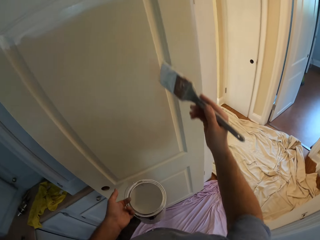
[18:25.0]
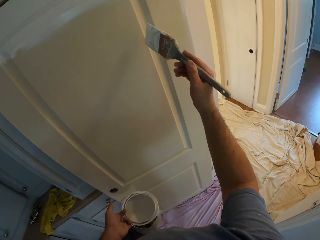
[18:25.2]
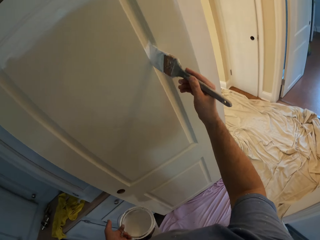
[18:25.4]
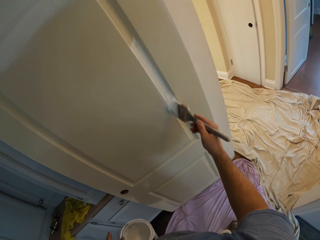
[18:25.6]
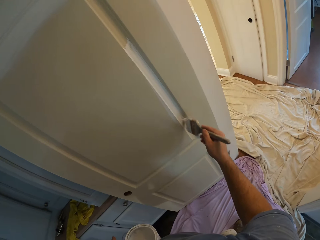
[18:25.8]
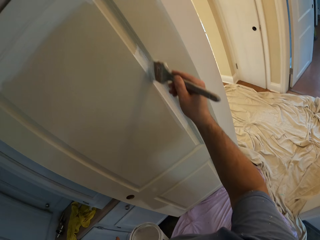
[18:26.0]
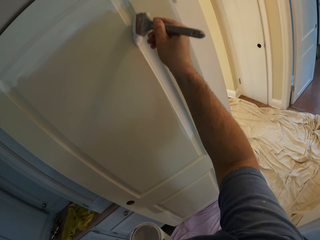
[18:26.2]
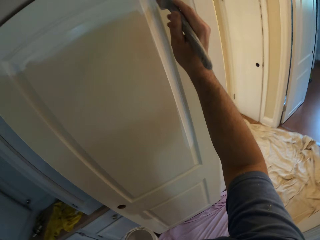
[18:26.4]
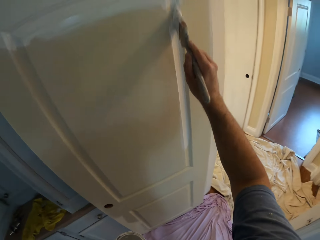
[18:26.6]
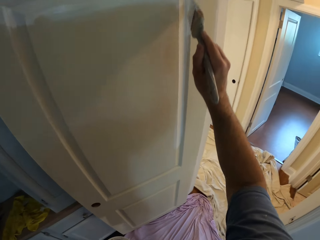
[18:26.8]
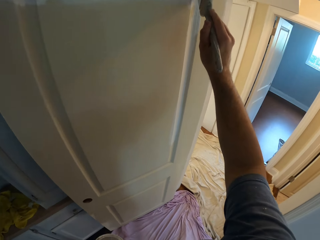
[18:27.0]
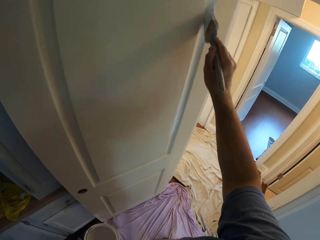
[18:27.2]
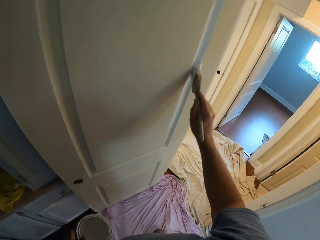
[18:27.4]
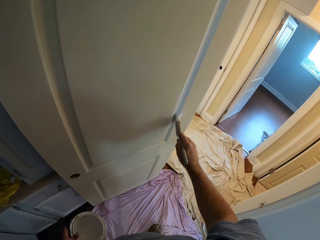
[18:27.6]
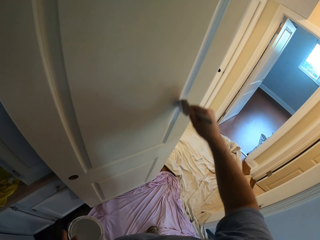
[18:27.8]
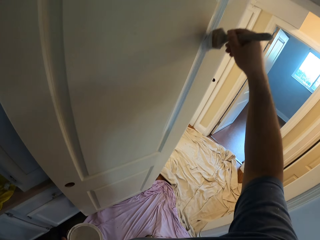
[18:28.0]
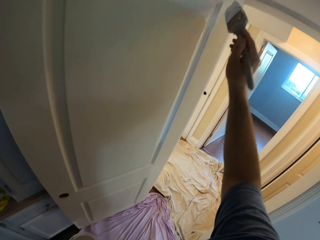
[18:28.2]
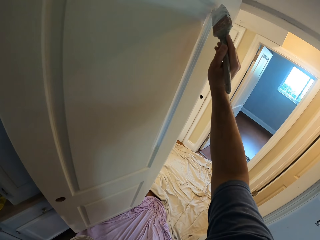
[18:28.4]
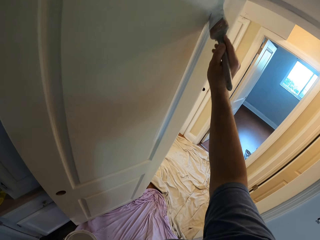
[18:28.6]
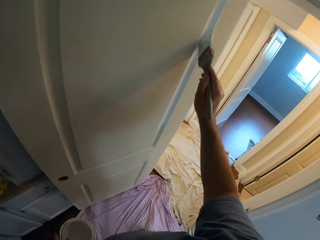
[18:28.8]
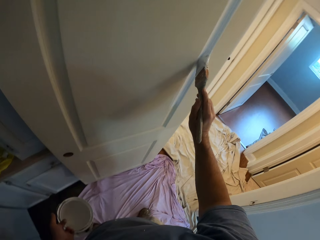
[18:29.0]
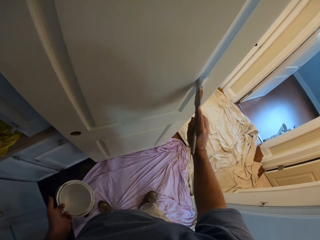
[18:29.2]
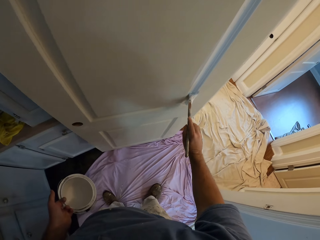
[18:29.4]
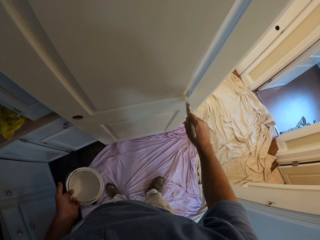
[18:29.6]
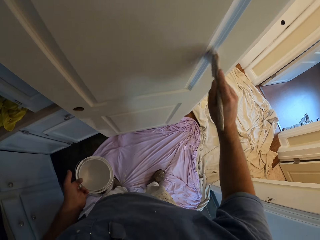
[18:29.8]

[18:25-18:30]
The camera wearer removes the paint brush from the paint container. He paints the door with the paint brush in his right hand.

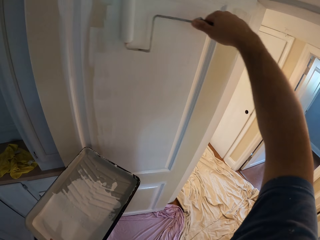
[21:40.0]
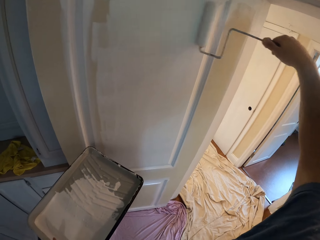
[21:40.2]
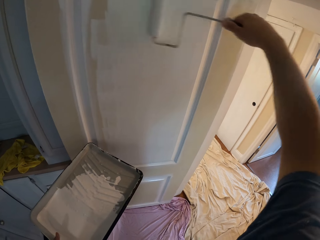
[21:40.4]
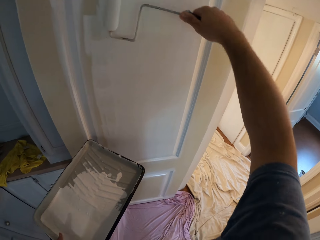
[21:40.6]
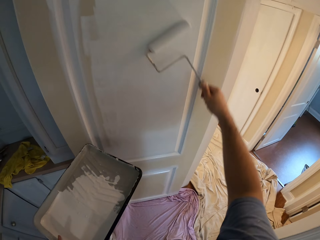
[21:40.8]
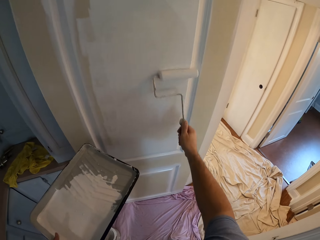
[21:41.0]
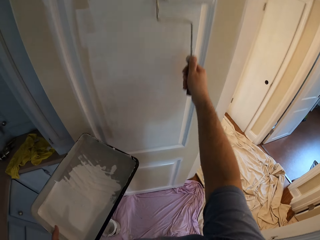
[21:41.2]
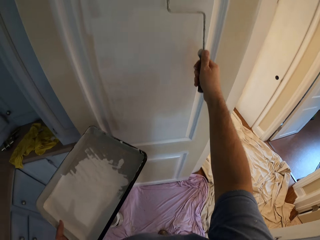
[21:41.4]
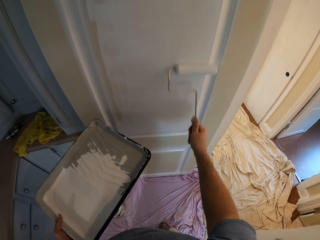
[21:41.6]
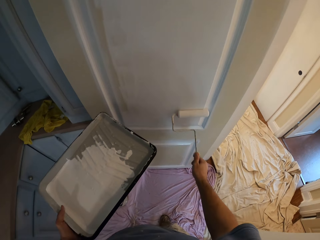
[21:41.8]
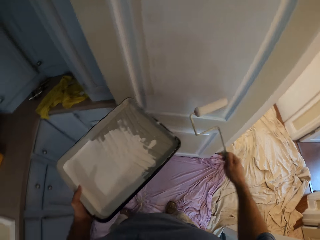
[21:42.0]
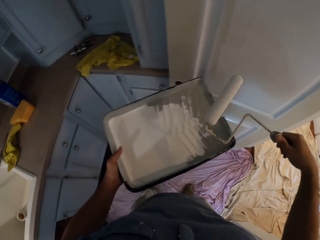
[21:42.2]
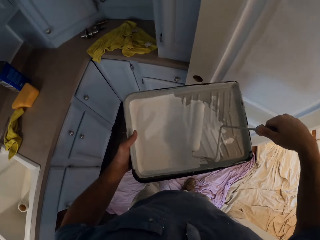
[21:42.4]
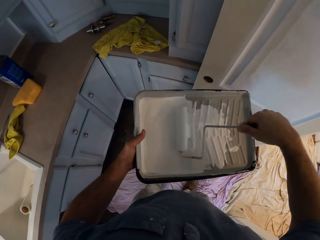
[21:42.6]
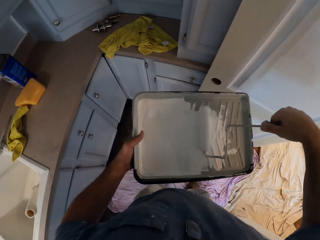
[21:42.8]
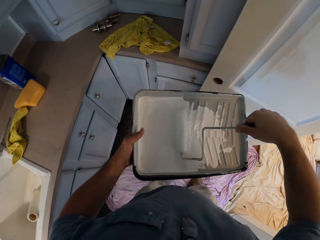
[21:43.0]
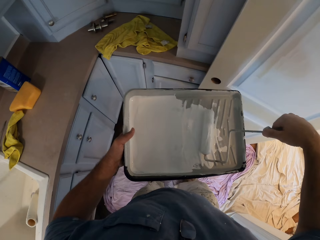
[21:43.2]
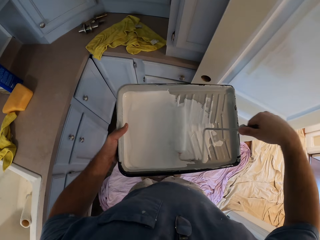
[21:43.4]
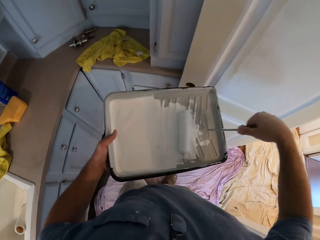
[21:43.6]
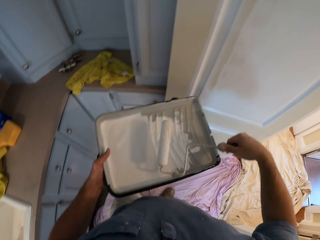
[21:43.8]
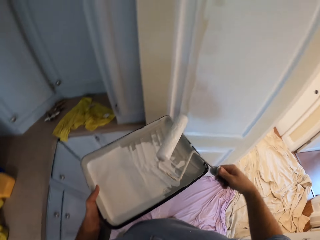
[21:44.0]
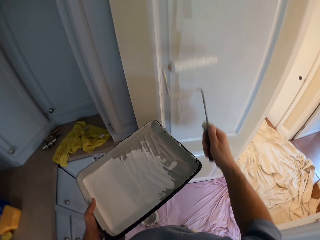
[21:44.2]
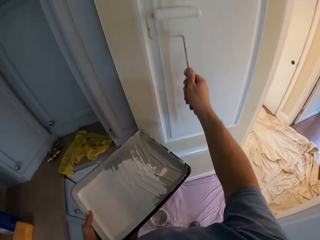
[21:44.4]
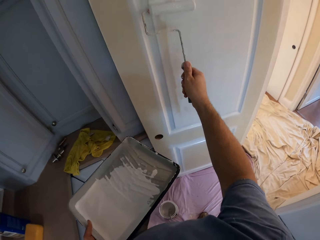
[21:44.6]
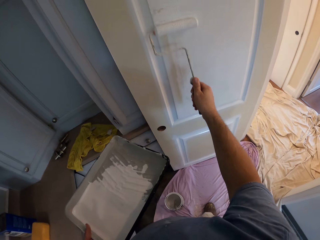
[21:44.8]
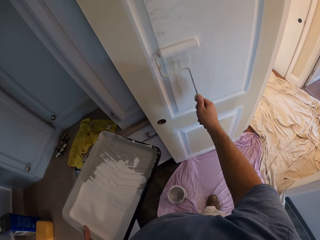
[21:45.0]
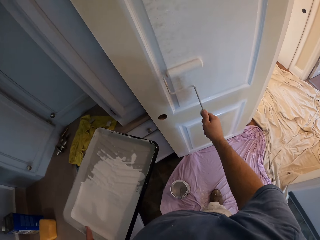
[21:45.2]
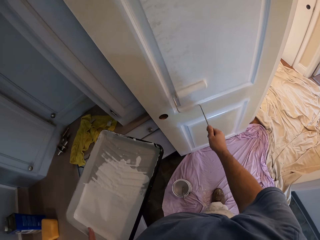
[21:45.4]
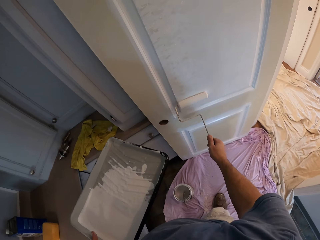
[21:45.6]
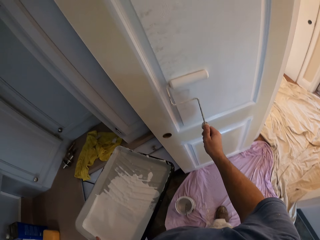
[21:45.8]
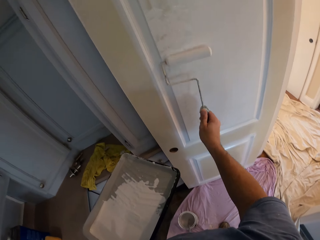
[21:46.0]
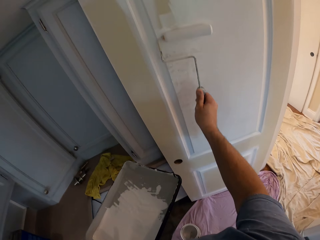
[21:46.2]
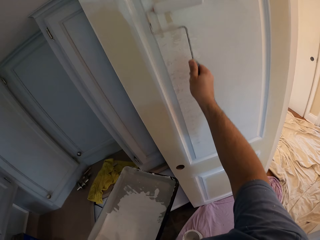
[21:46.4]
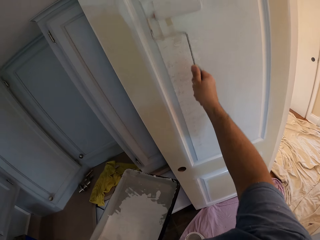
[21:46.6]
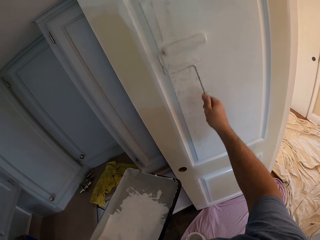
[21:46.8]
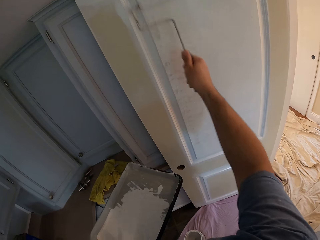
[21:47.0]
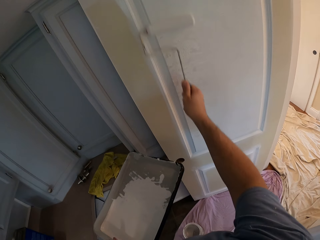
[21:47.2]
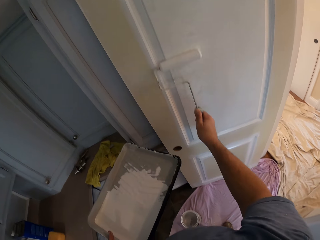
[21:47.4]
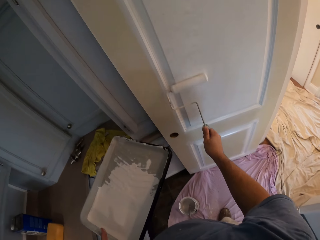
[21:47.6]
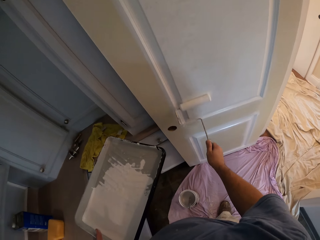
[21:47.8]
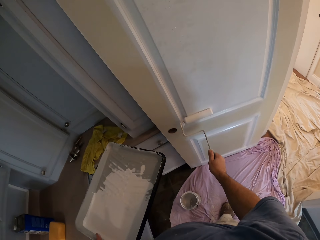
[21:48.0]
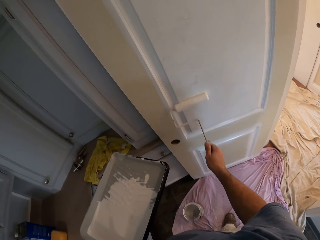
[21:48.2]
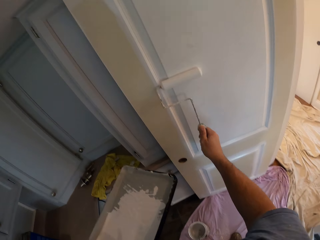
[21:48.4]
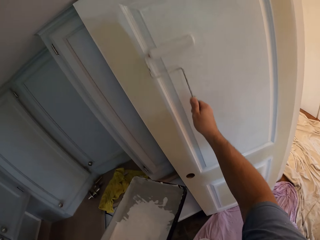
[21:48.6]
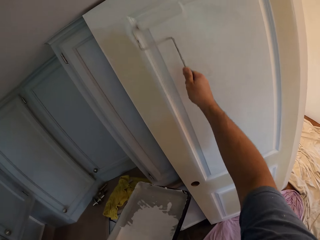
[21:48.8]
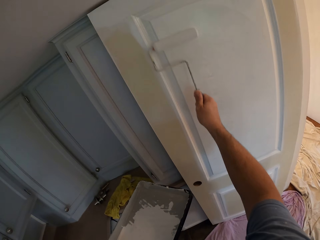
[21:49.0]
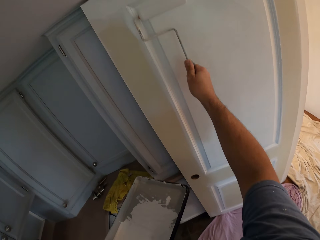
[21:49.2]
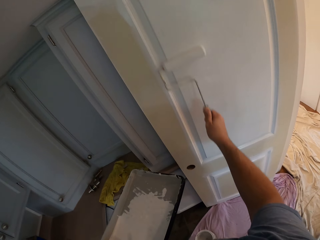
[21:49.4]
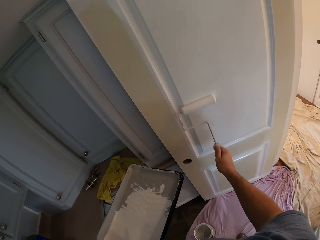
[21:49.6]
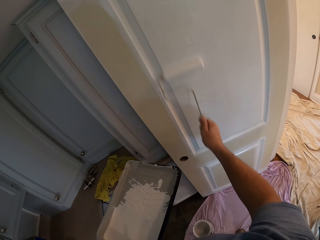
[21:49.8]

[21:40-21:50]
The camera wearer removes the paint roller from the door. He inserts the paint roller into the paint container. He paints the door with the paint roller in his right hand.

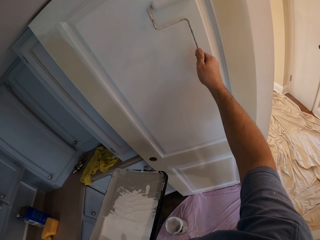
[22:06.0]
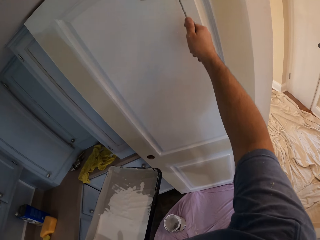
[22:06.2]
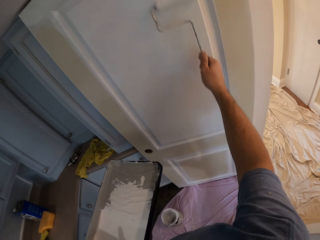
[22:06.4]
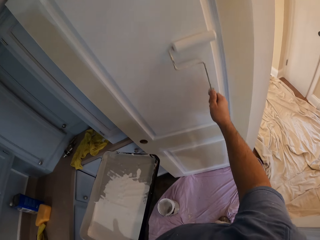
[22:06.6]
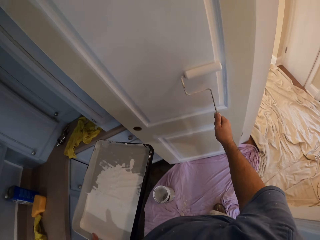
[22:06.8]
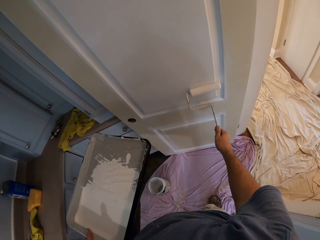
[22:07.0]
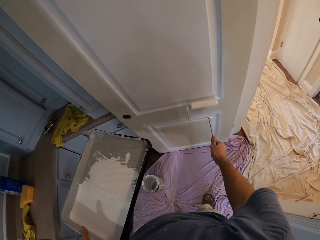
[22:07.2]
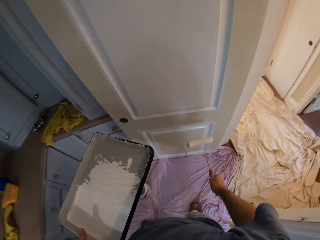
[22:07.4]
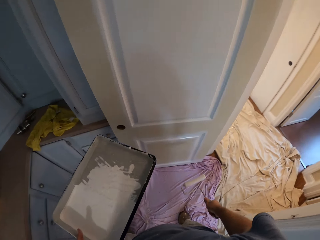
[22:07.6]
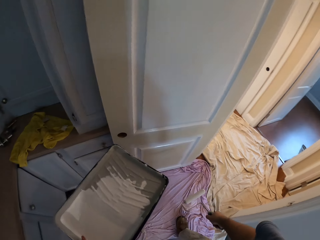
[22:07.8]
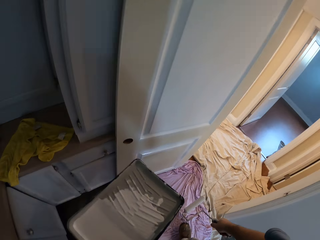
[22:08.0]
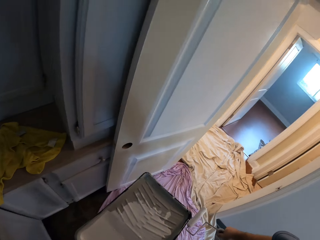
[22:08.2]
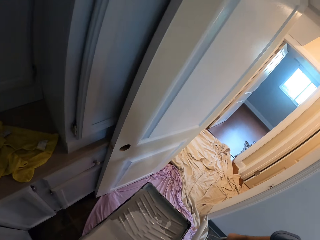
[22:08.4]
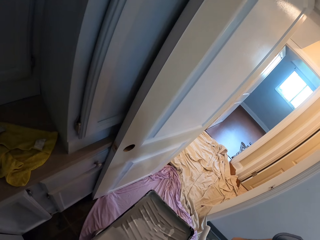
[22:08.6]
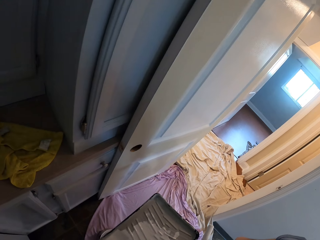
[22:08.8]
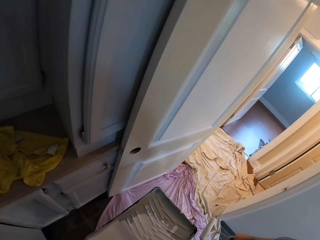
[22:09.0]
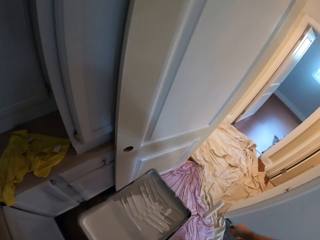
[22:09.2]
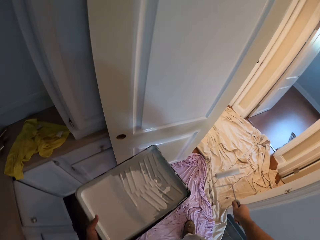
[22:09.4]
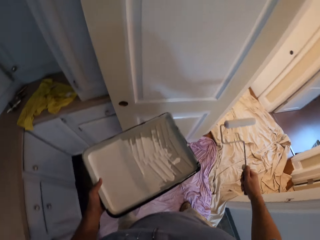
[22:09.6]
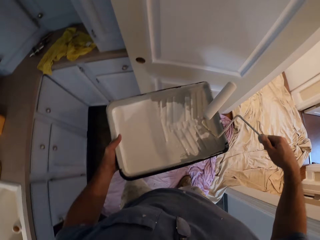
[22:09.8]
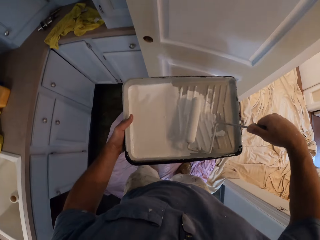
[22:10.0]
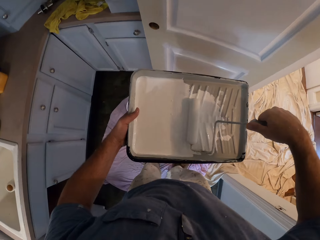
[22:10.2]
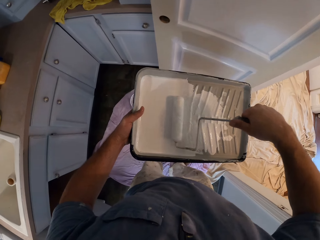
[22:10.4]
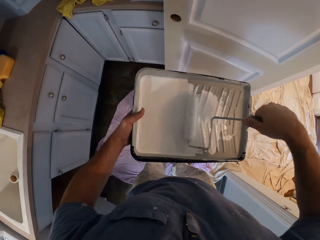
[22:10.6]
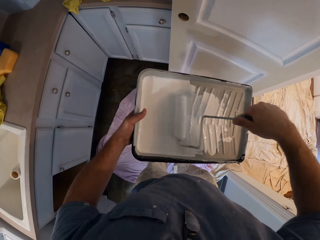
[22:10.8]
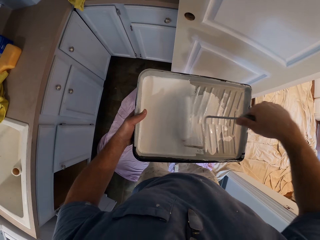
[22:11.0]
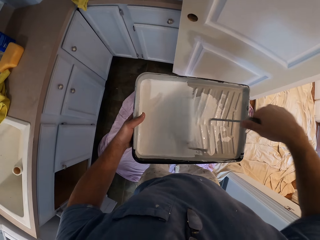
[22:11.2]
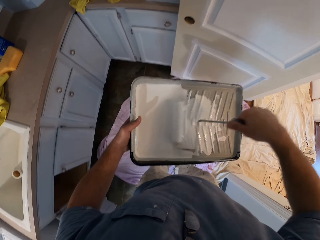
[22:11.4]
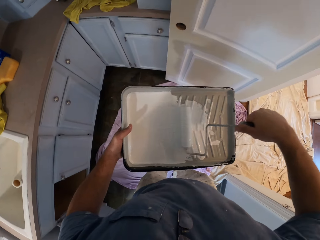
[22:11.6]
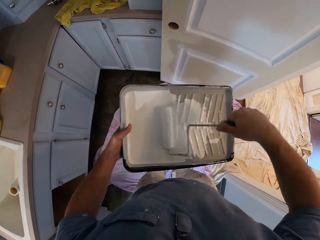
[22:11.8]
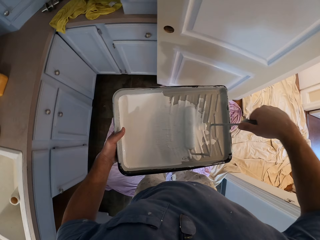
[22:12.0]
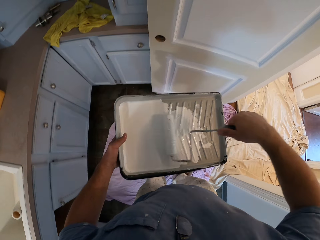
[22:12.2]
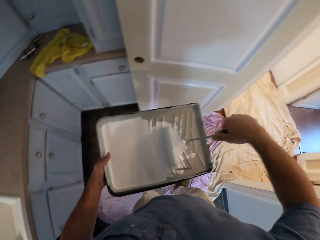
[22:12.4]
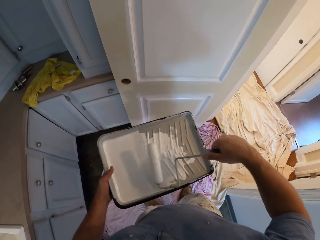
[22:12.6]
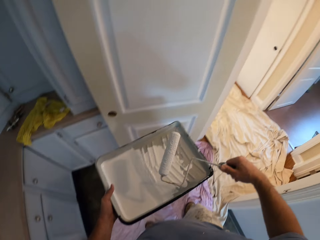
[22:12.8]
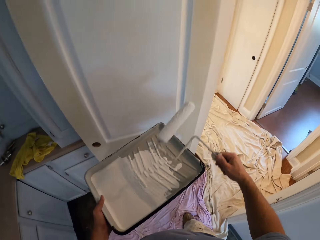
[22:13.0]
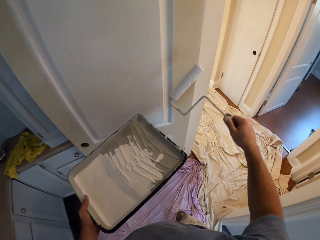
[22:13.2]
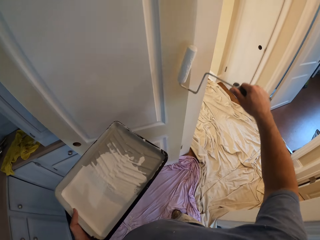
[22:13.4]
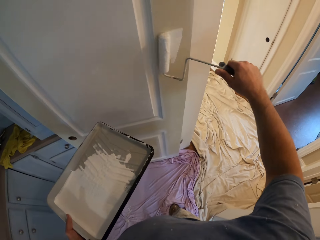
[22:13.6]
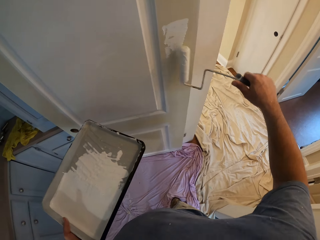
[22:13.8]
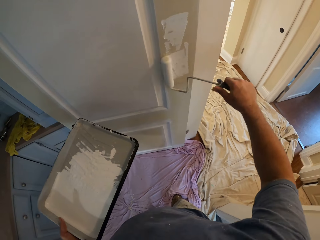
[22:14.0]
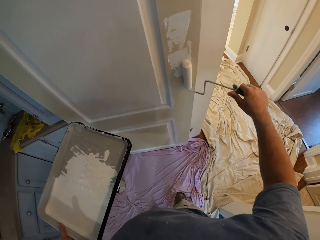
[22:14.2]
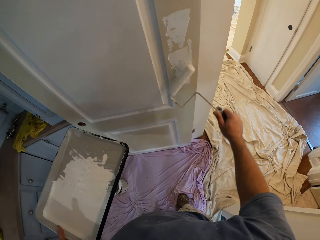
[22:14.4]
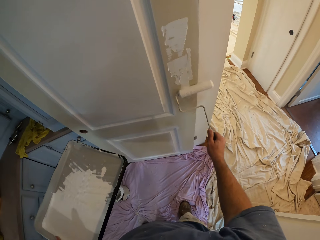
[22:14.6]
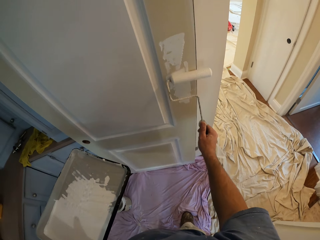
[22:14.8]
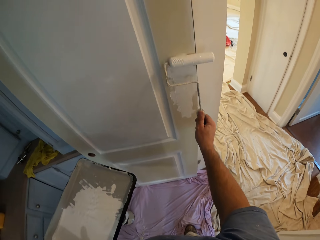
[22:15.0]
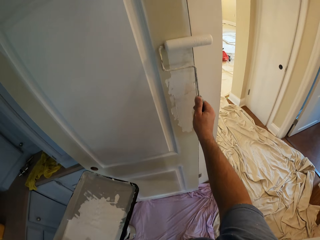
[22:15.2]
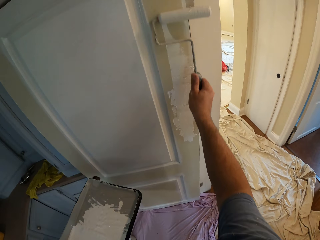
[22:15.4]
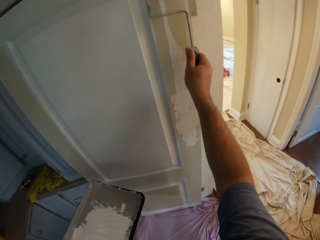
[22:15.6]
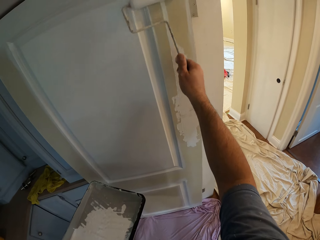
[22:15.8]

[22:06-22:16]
The camera wearer removes the paint roller from the door. He looks around. He inserts the paint roller into the paint container. He removes the paint roller from the paint container. He paints the door with the paint roller in his right hand.
